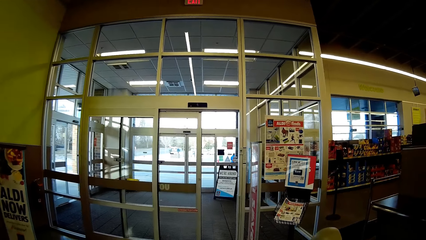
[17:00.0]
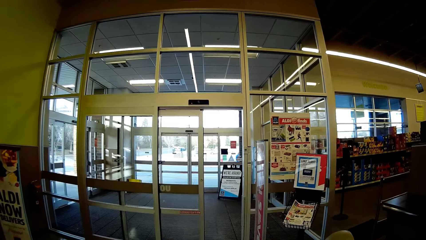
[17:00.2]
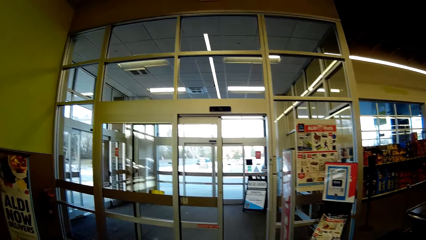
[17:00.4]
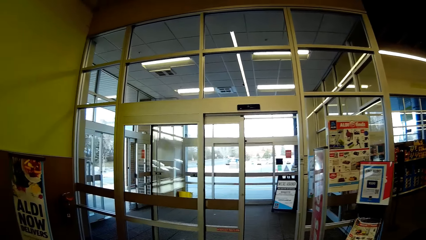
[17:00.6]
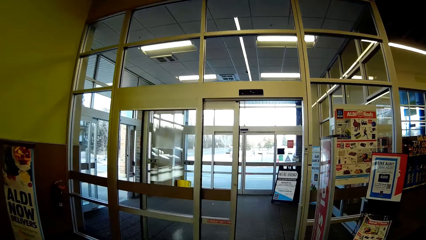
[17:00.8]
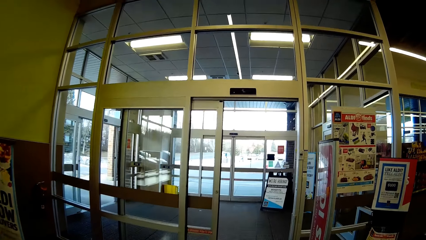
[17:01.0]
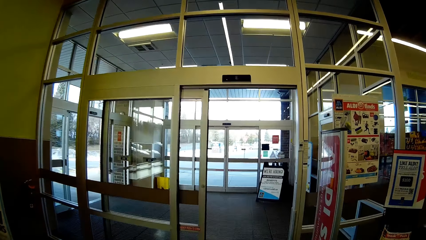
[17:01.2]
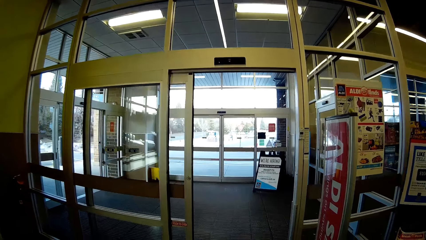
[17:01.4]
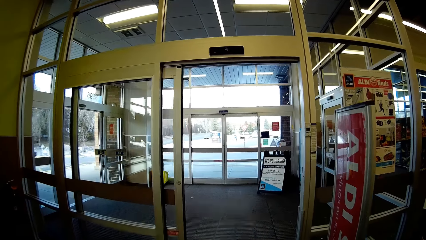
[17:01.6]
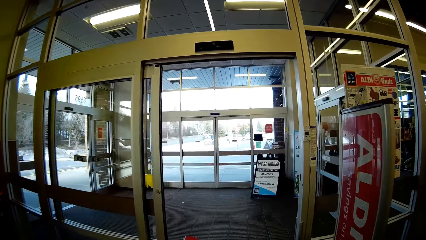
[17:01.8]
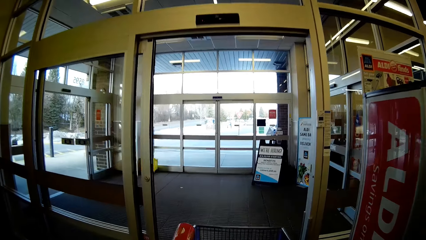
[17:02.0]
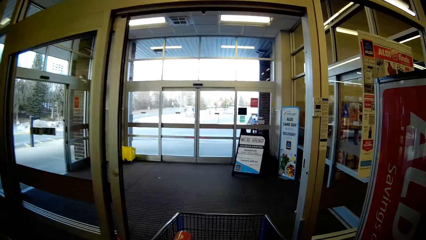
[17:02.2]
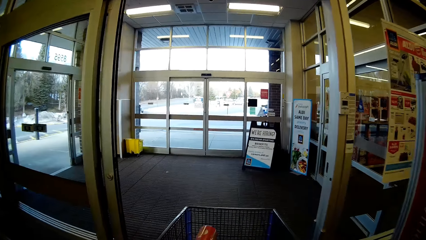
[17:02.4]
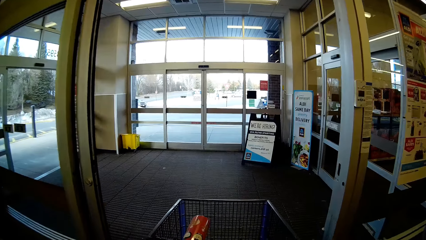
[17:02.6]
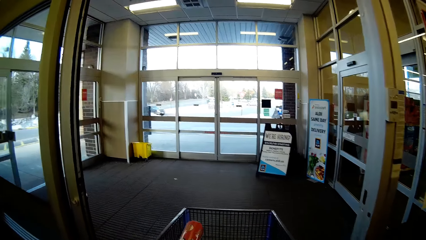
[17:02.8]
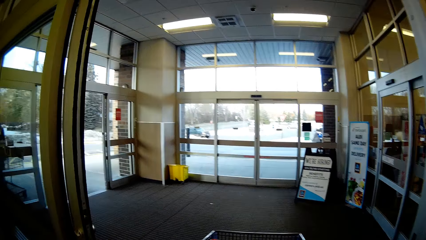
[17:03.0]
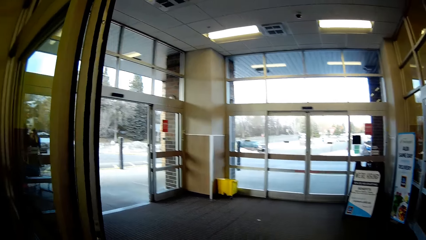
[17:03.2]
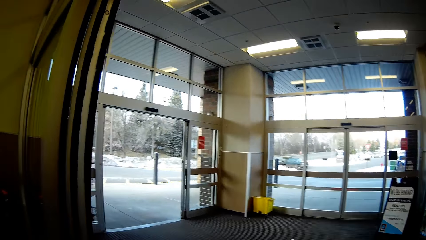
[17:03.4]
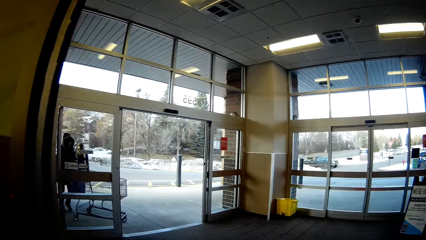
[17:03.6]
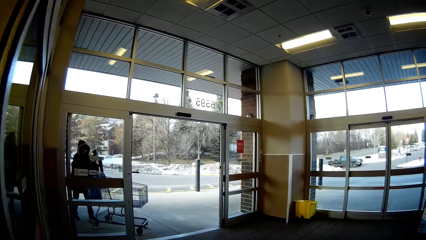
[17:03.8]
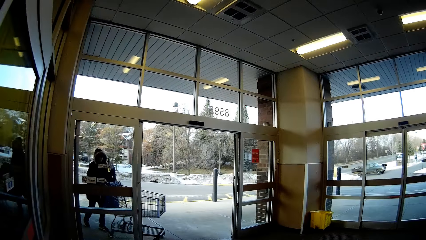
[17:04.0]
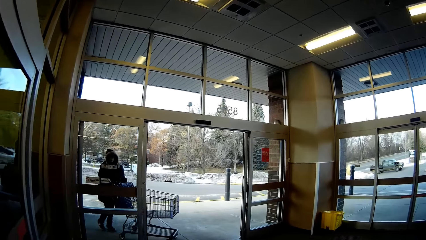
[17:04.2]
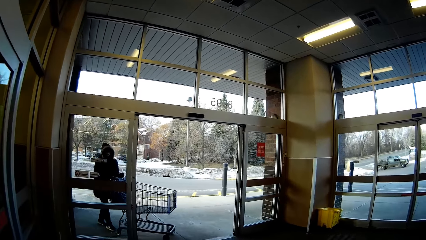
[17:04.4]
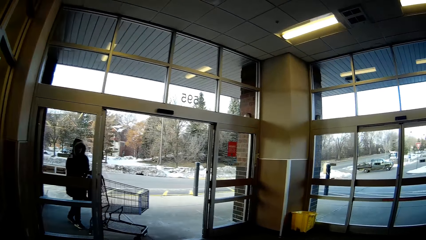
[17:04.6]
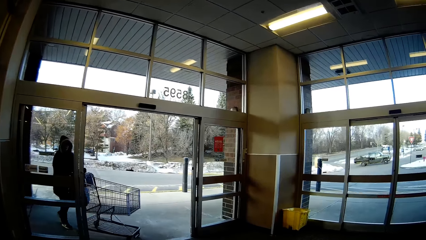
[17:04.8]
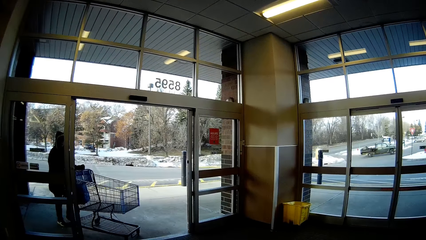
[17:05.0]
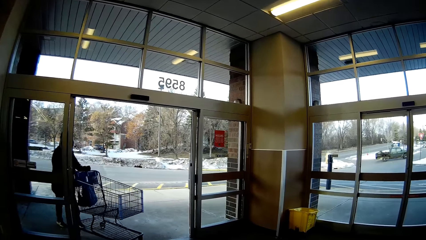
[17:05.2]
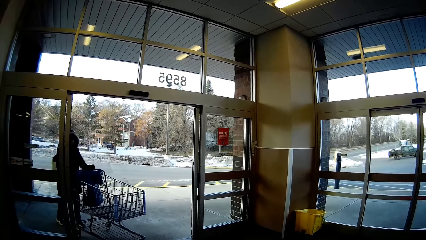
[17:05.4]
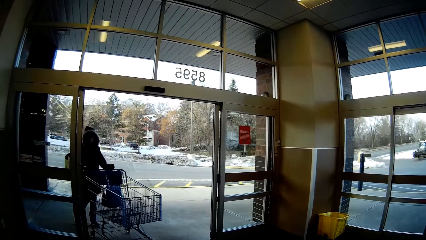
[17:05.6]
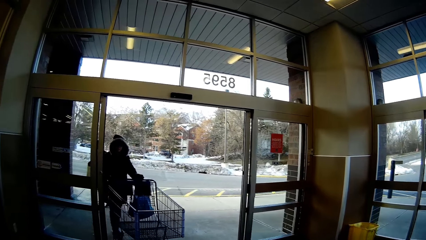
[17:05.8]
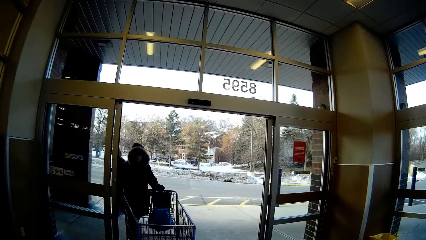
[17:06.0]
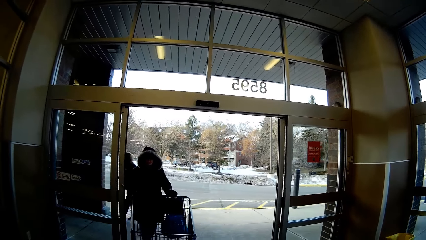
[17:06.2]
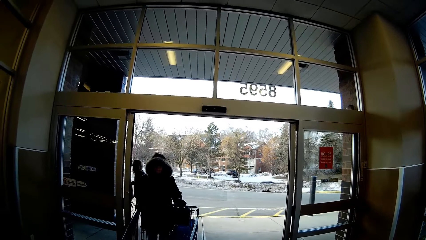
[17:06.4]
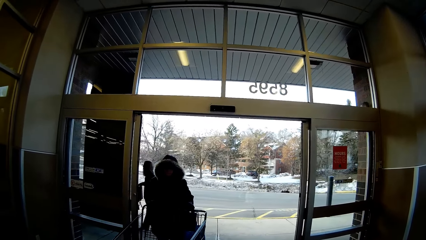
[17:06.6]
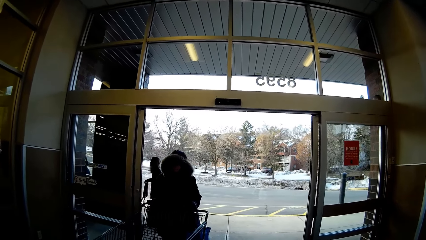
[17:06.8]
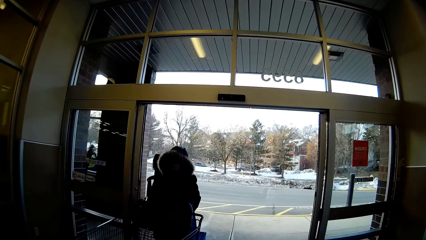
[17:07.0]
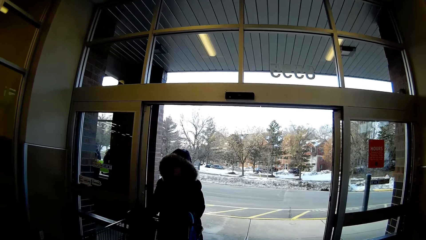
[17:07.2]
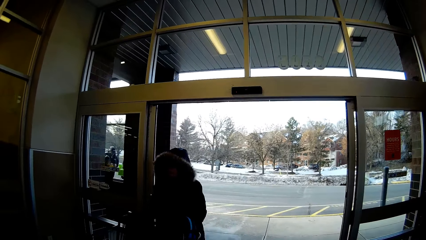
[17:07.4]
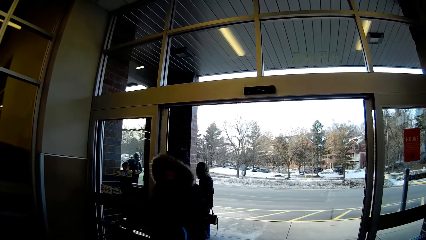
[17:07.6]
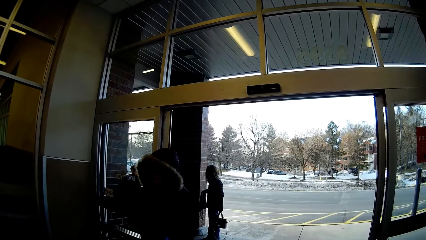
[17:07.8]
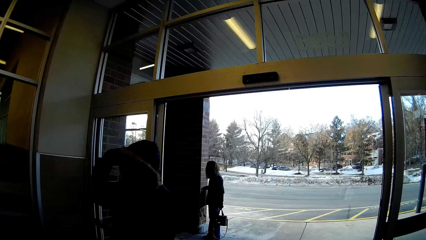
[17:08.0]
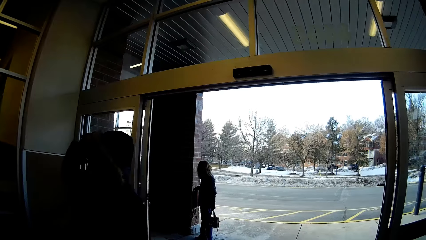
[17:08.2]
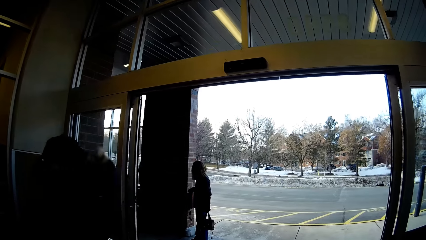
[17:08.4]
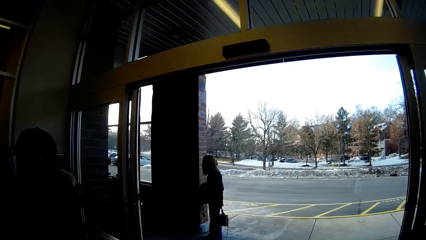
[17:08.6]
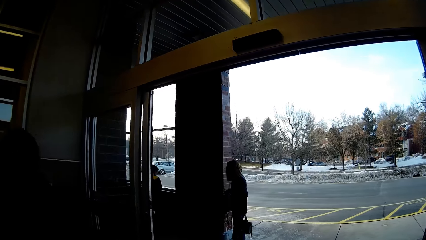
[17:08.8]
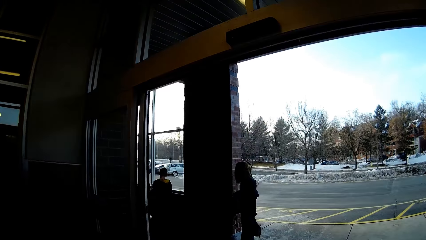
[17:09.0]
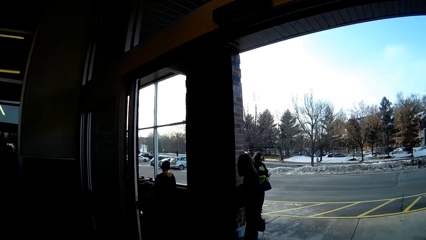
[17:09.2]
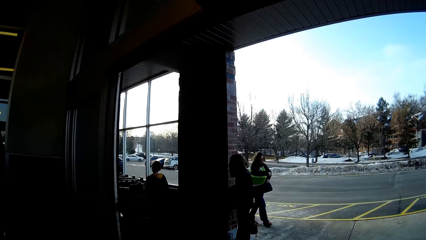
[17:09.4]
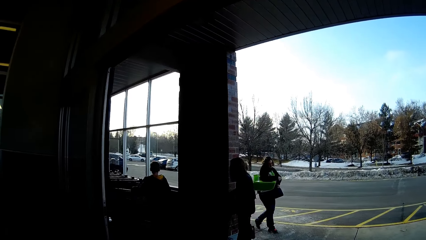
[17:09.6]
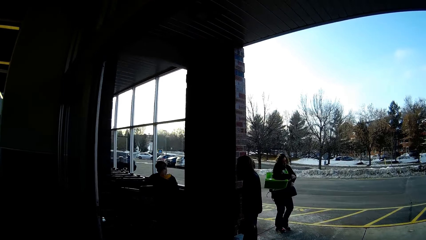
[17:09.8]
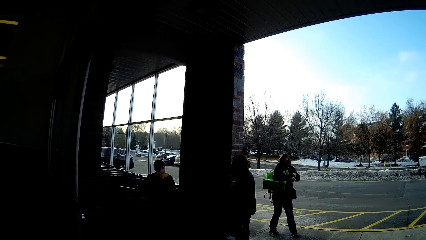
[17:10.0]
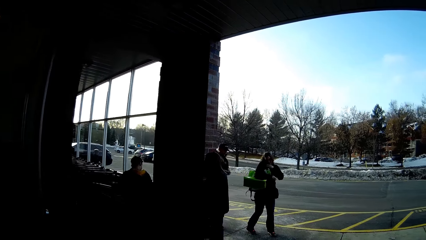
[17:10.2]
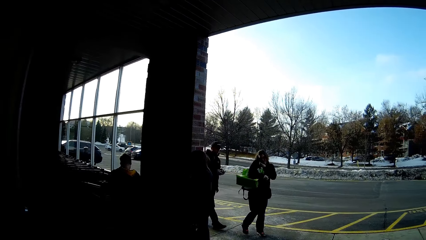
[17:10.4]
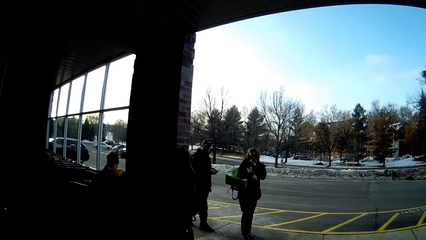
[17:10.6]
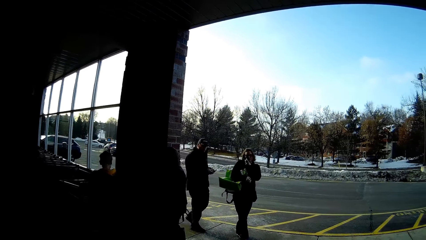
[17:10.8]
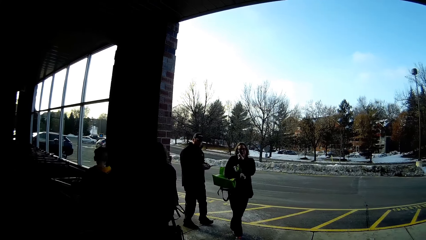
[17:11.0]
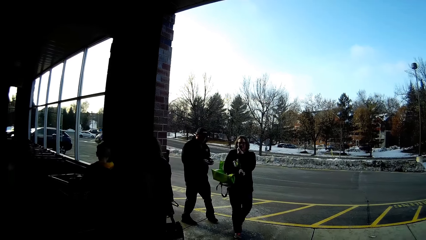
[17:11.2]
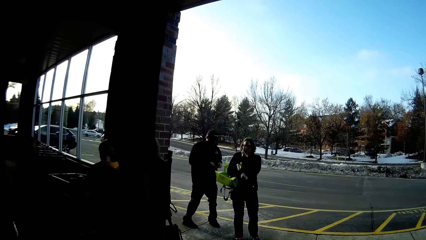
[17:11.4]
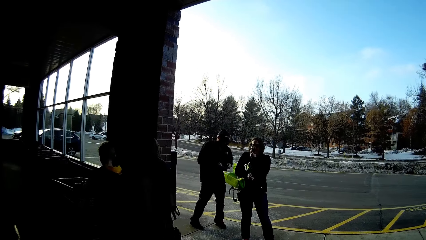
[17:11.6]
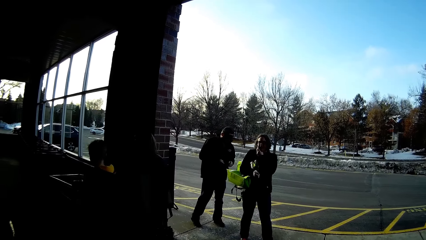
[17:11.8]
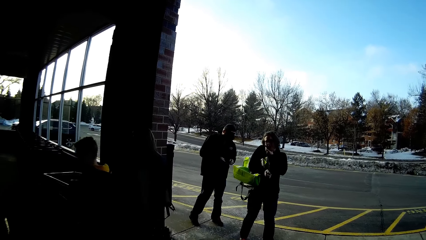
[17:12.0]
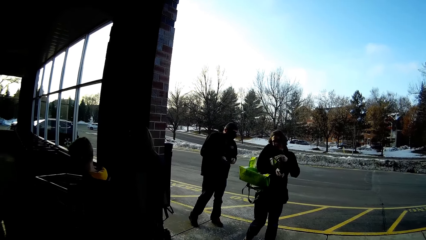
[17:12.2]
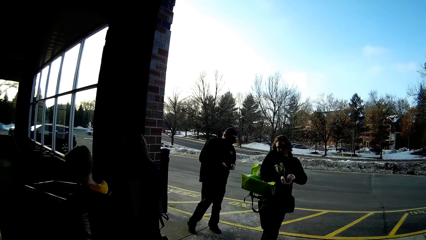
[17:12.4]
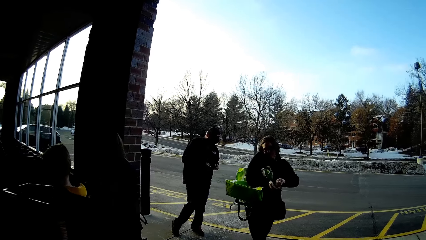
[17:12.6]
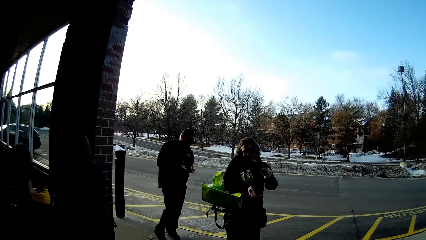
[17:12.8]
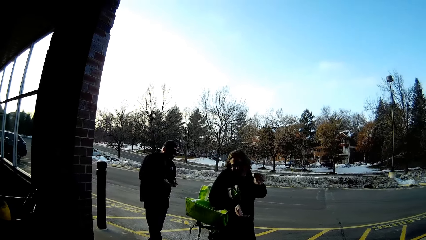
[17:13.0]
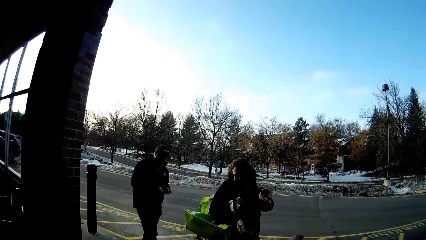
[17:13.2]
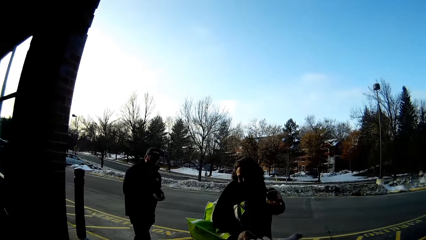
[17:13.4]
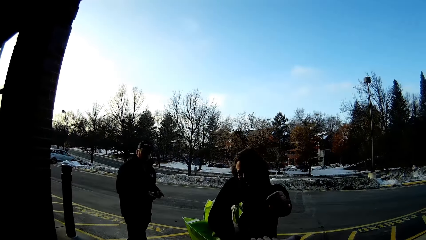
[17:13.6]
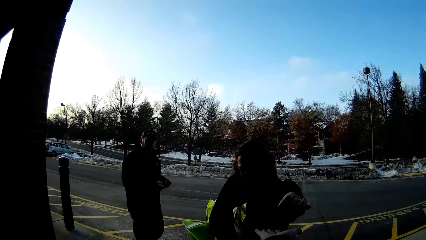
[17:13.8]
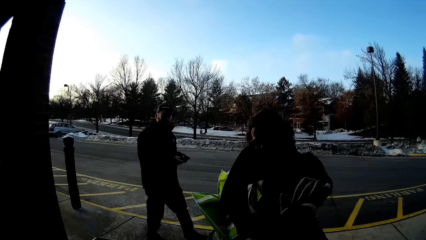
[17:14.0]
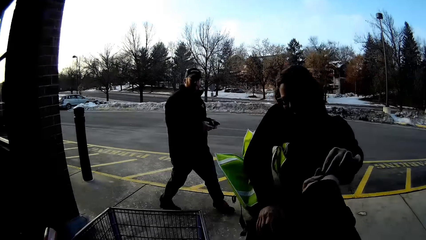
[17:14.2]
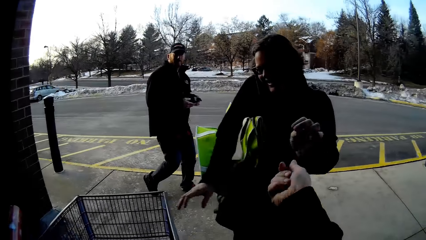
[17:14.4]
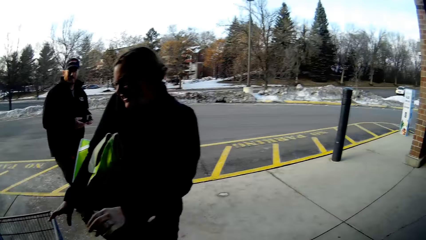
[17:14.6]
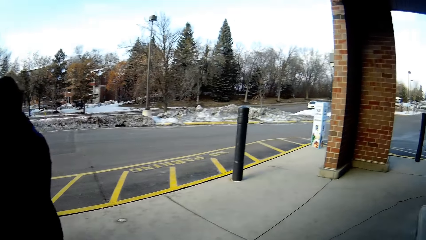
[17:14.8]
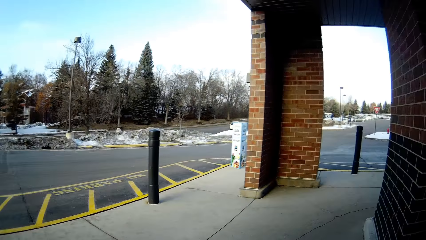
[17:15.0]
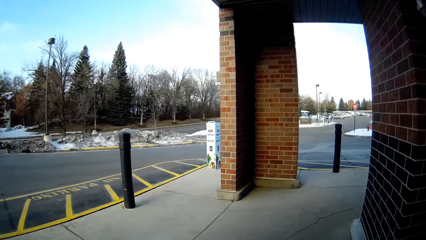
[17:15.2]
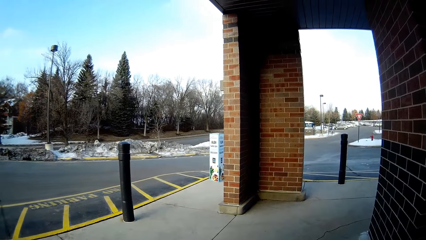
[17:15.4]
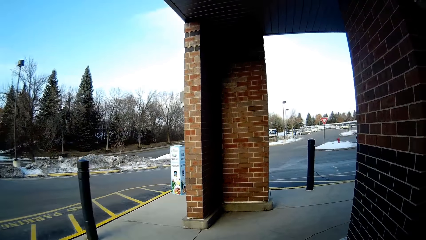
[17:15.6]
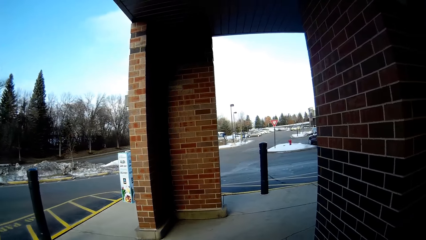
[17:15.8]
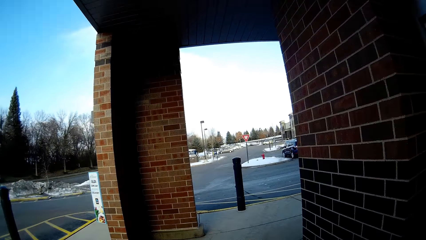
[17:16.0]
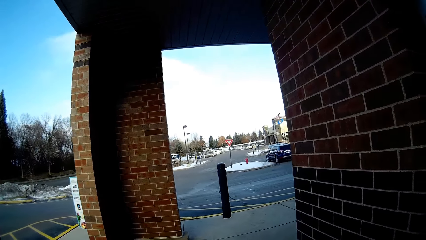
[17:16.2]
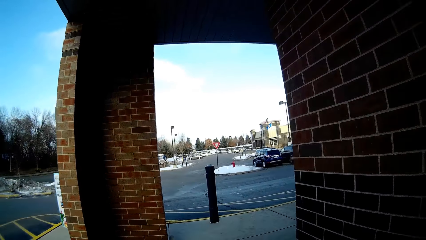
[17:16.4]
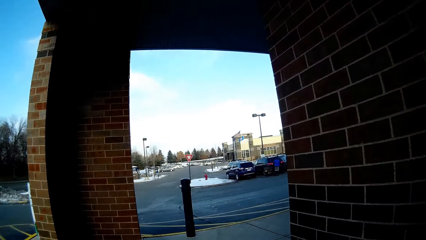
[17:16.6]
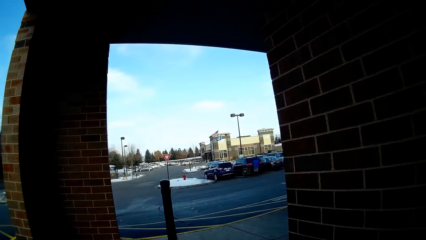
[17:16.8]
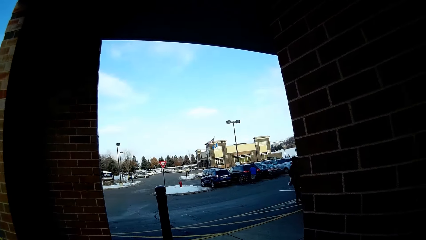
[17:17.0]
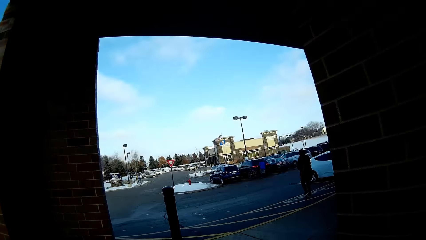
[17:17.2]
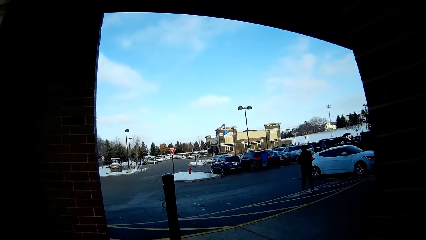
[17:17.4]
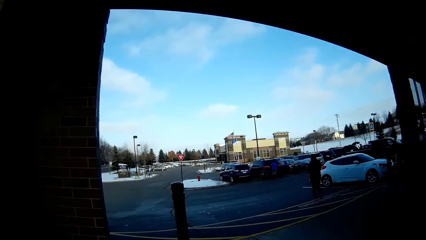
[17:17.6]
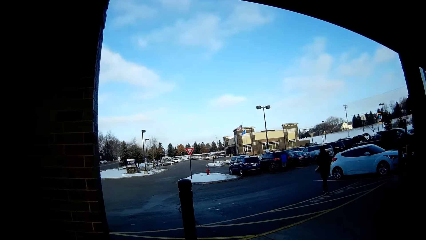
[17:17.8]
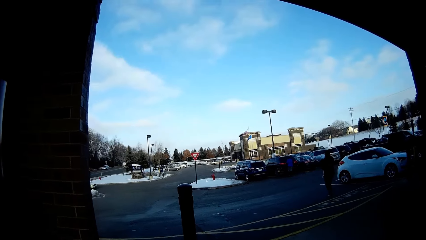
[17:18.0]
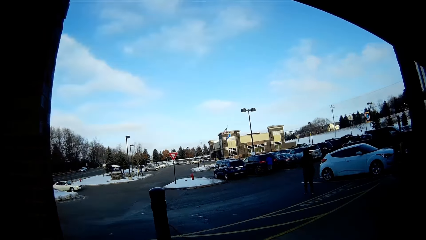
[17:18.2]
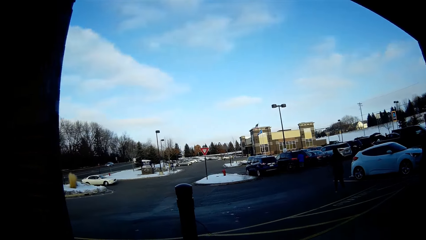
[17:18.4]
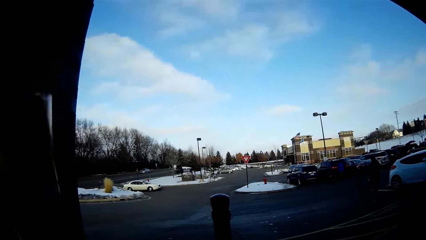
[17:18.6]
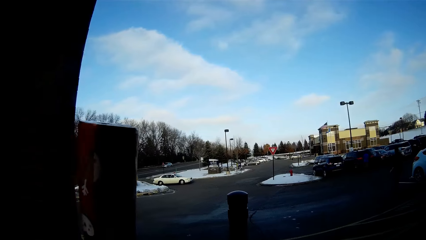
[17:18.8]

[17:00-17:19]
The camera wearer pushes the trolley out of the supermarket. A lady hands something to the camera wearer. The camera wearer walks at the compound. They walk in the corridor.
